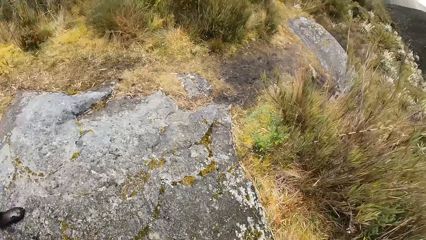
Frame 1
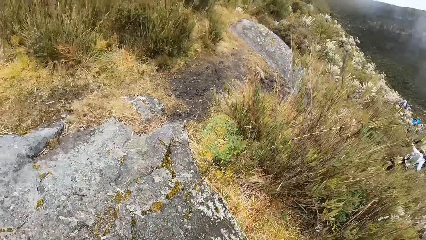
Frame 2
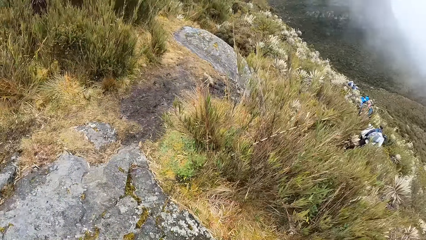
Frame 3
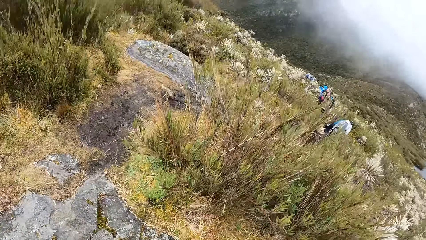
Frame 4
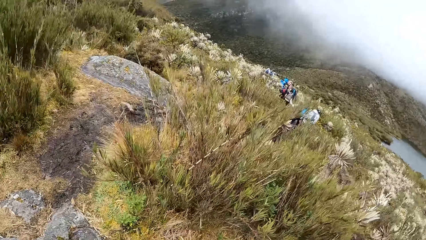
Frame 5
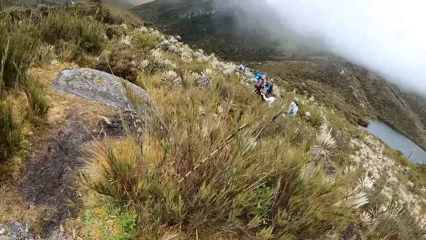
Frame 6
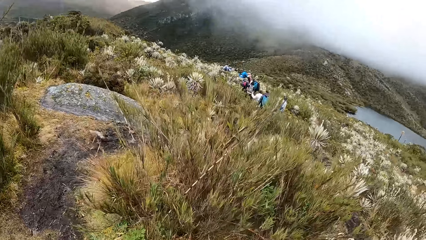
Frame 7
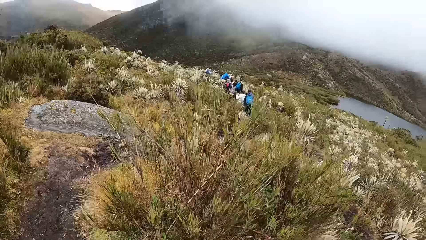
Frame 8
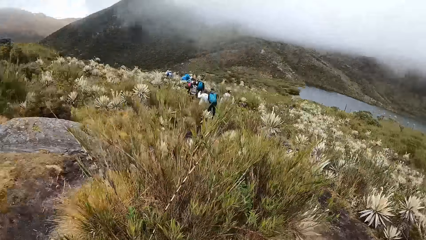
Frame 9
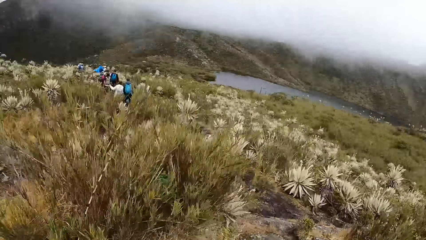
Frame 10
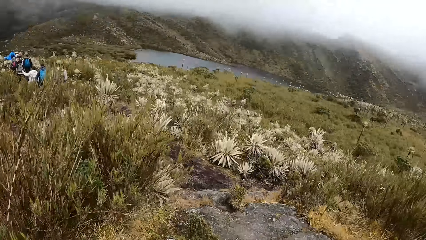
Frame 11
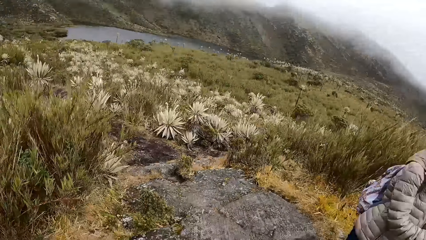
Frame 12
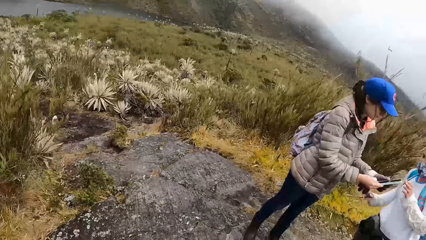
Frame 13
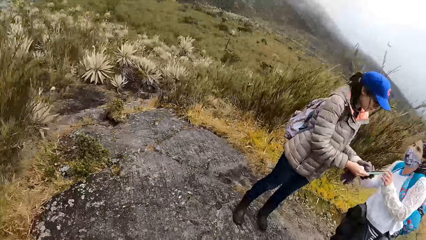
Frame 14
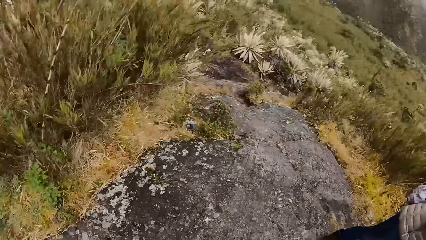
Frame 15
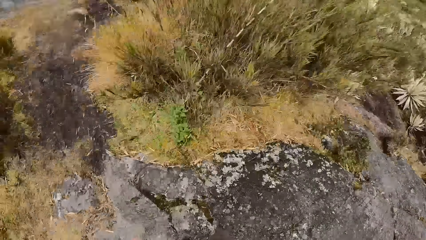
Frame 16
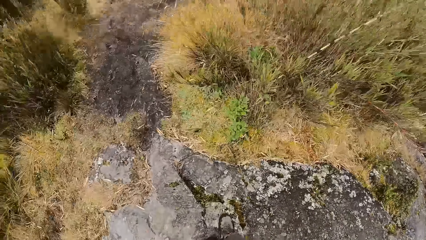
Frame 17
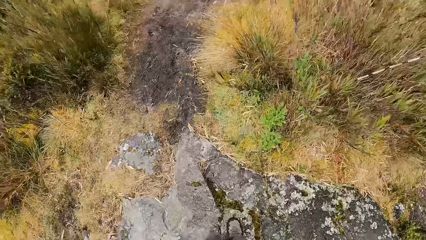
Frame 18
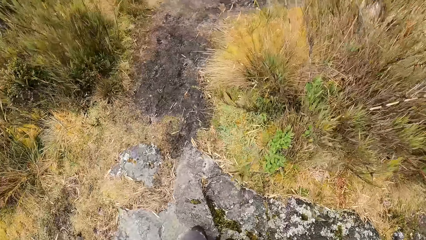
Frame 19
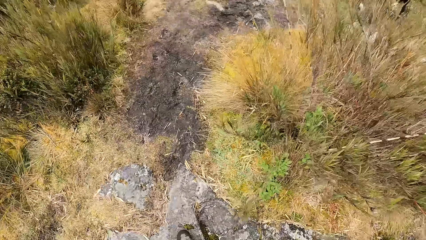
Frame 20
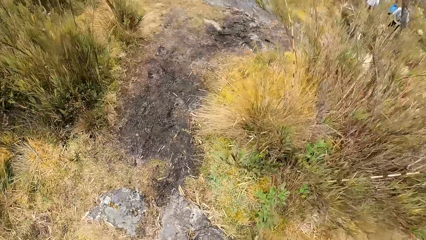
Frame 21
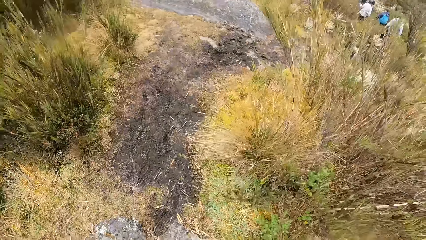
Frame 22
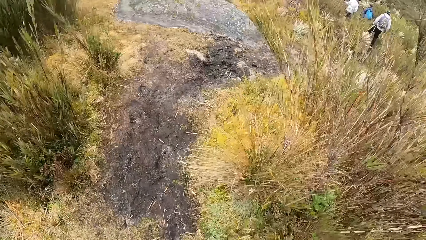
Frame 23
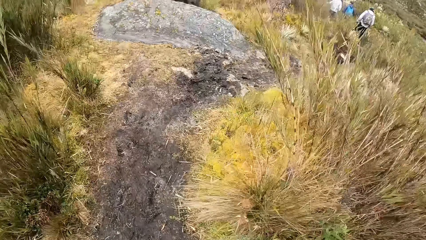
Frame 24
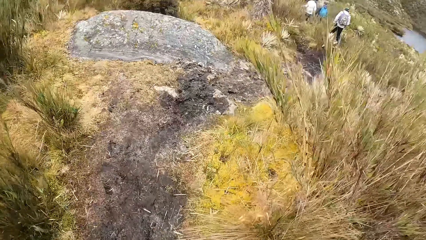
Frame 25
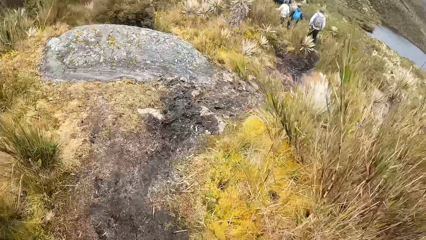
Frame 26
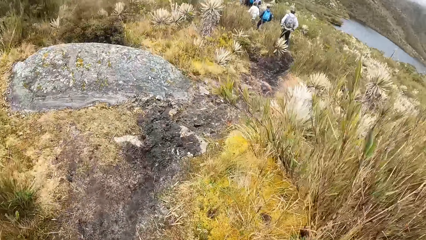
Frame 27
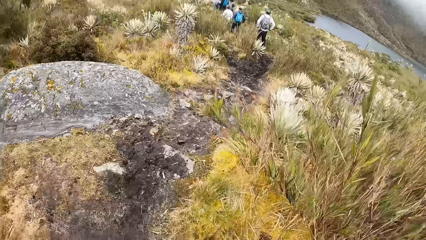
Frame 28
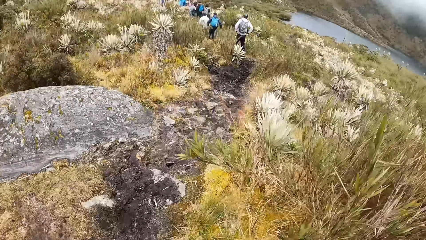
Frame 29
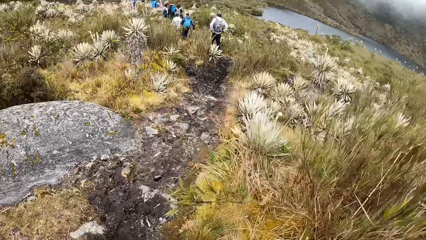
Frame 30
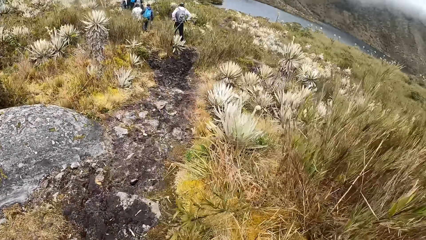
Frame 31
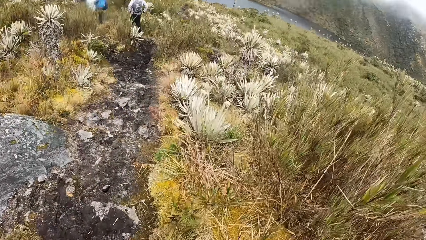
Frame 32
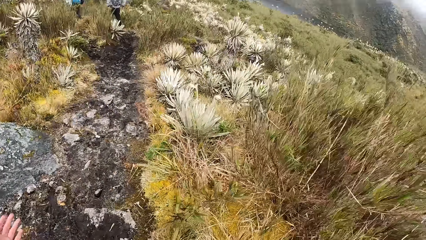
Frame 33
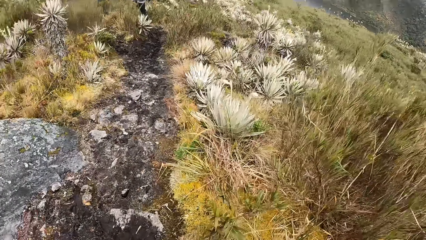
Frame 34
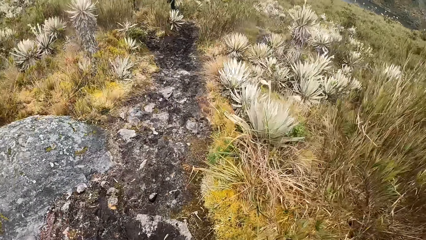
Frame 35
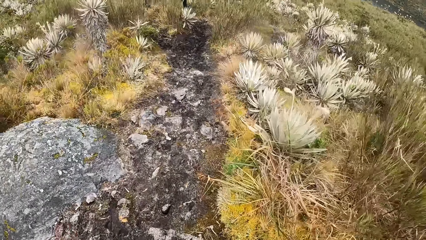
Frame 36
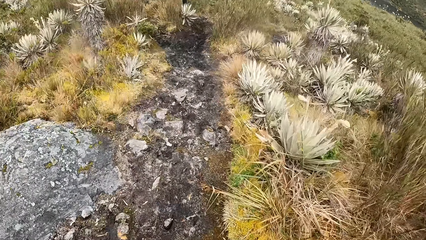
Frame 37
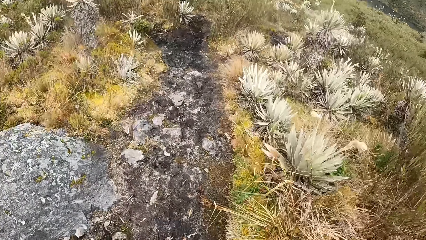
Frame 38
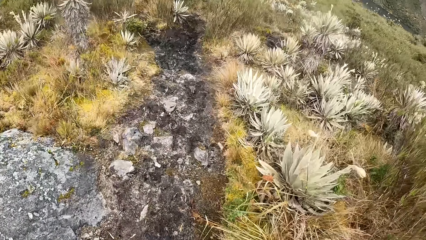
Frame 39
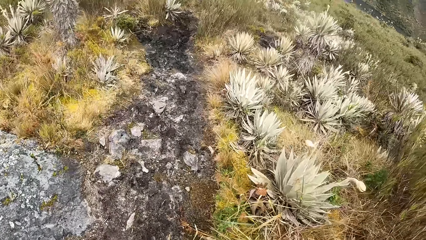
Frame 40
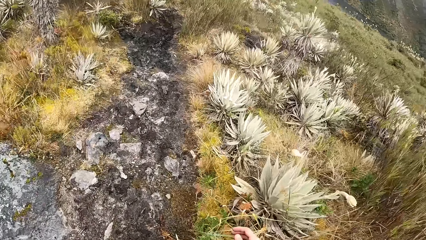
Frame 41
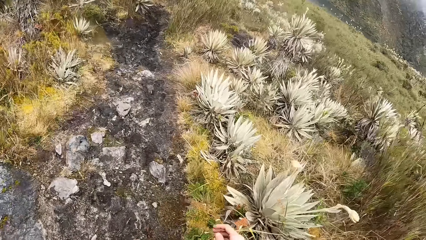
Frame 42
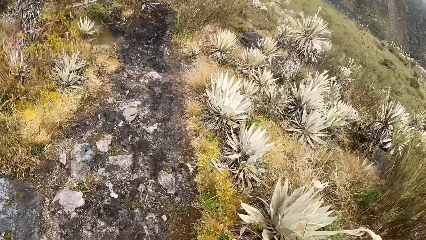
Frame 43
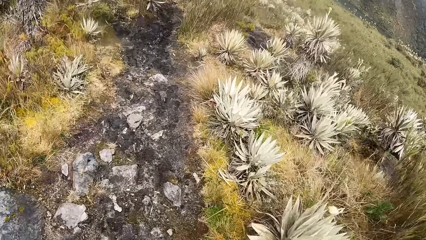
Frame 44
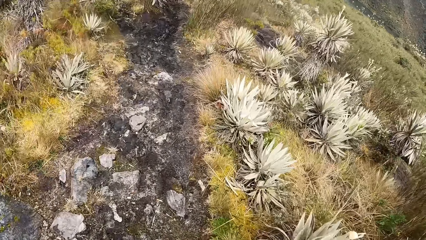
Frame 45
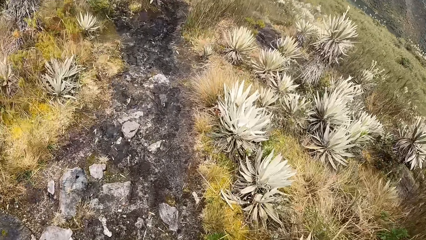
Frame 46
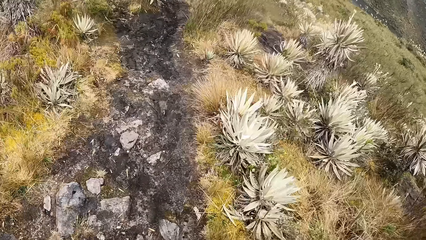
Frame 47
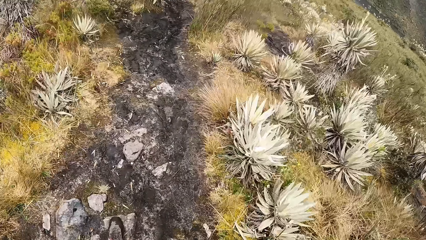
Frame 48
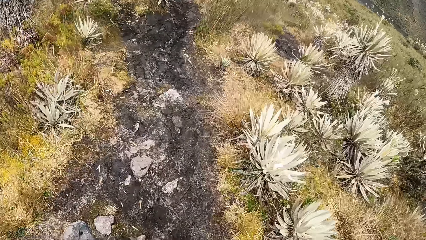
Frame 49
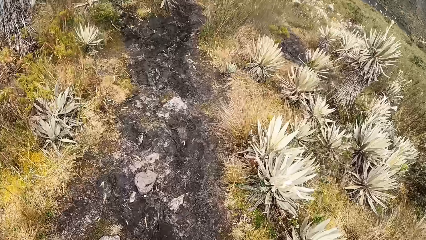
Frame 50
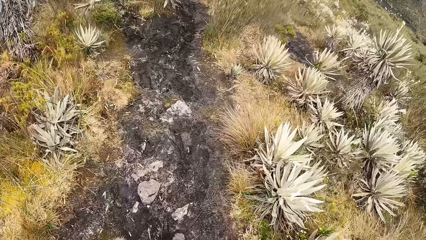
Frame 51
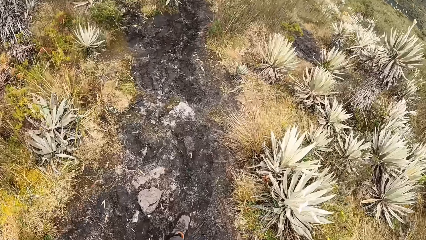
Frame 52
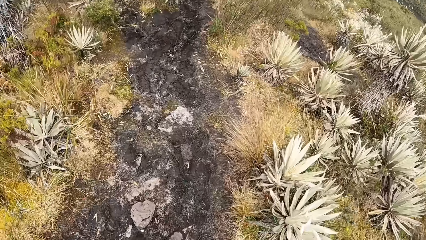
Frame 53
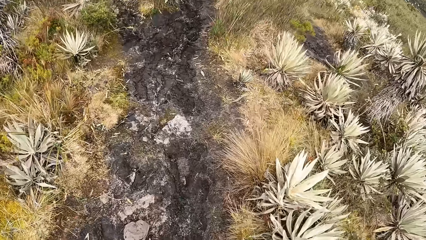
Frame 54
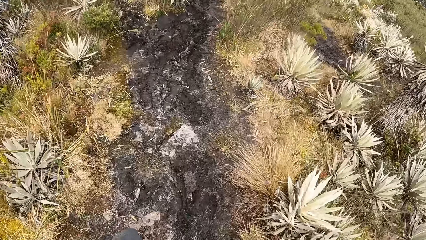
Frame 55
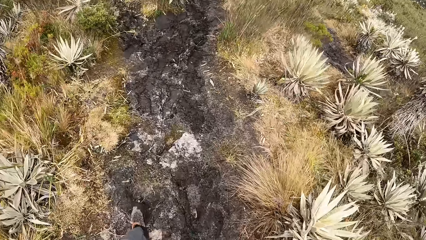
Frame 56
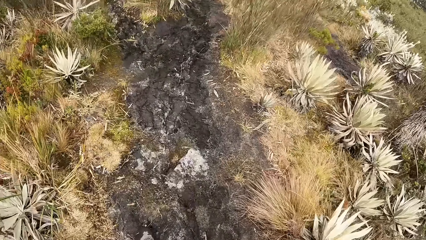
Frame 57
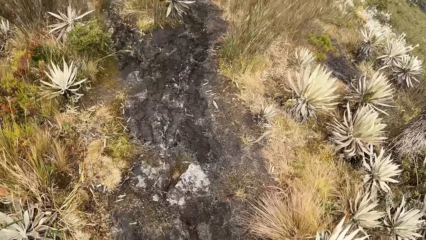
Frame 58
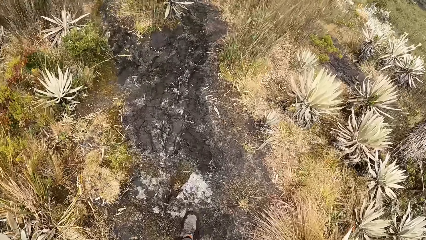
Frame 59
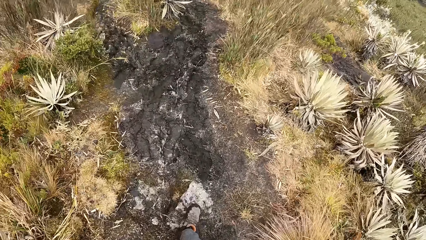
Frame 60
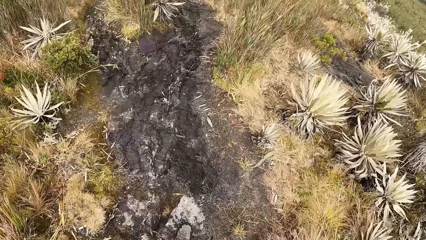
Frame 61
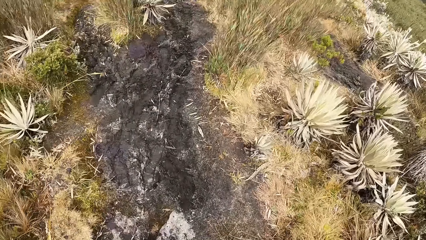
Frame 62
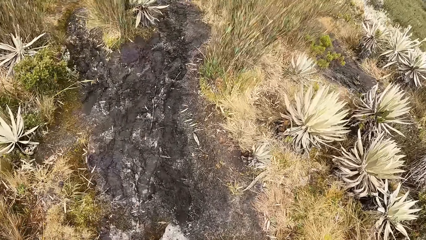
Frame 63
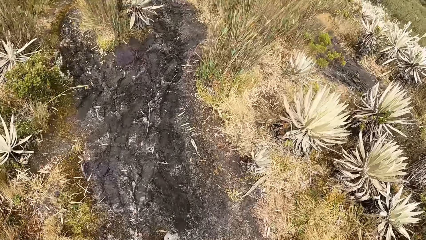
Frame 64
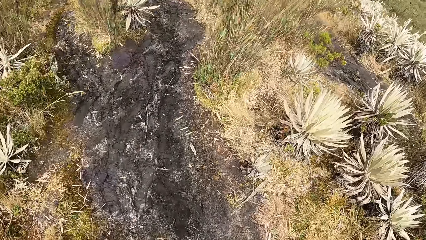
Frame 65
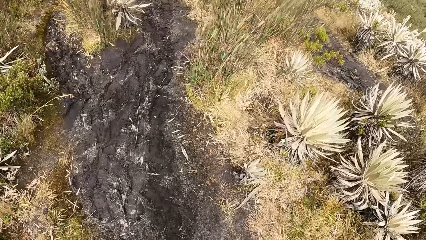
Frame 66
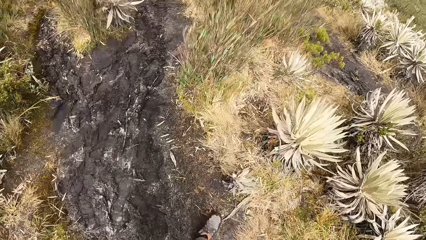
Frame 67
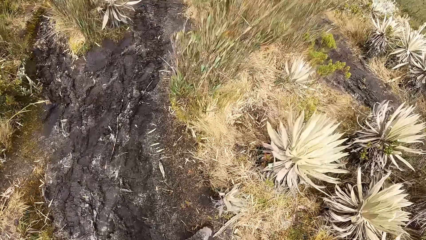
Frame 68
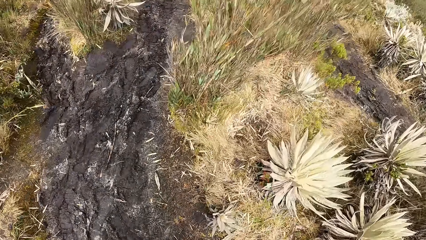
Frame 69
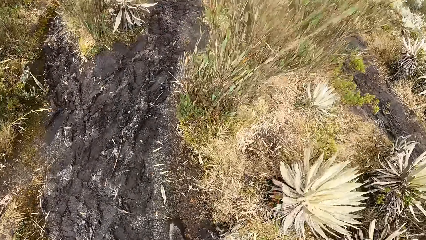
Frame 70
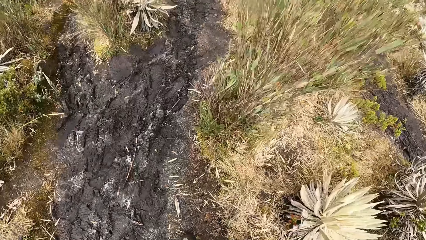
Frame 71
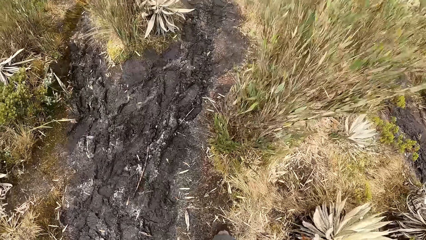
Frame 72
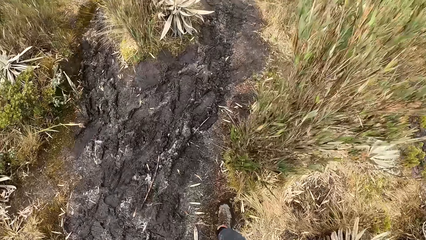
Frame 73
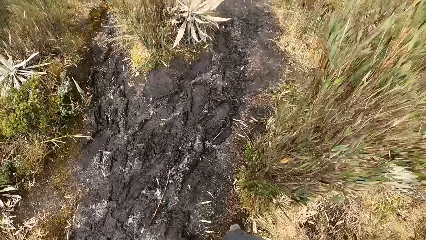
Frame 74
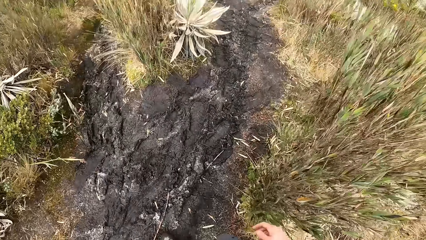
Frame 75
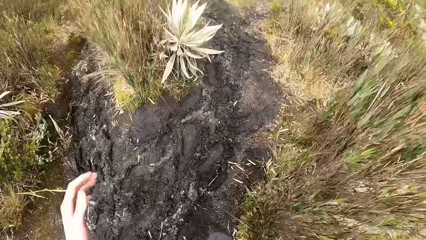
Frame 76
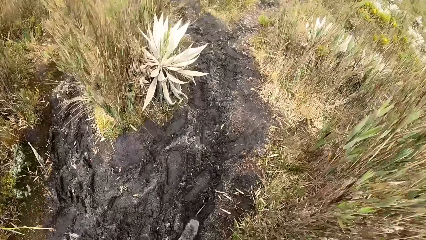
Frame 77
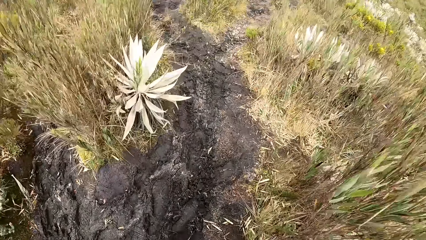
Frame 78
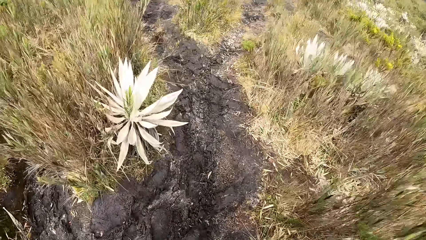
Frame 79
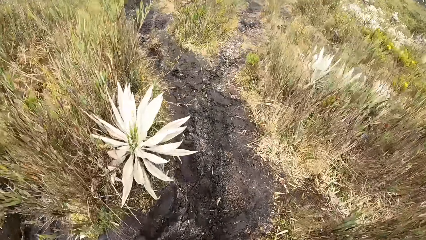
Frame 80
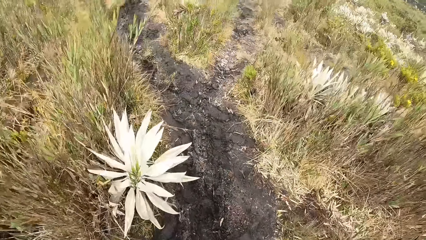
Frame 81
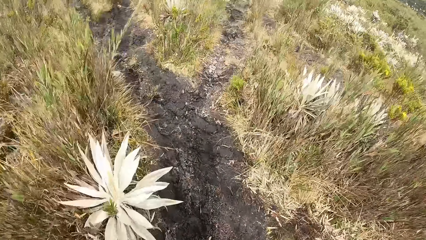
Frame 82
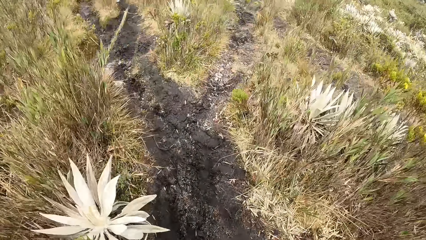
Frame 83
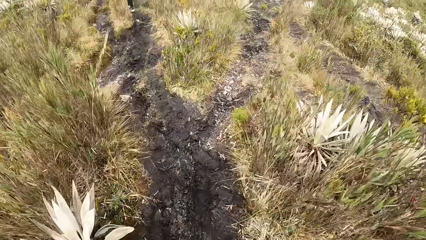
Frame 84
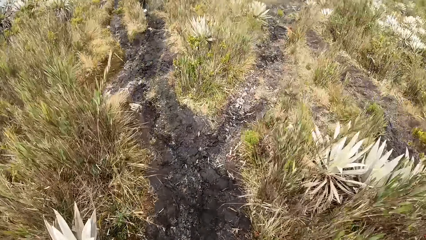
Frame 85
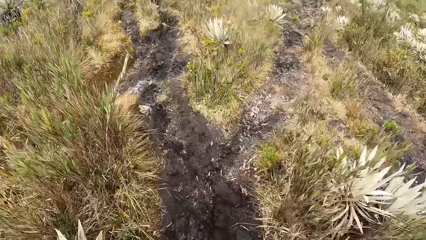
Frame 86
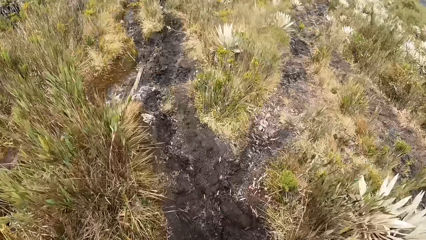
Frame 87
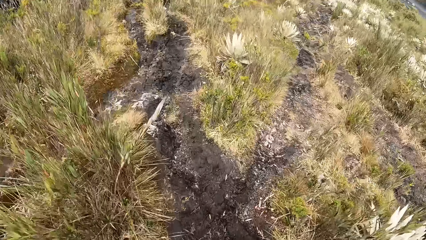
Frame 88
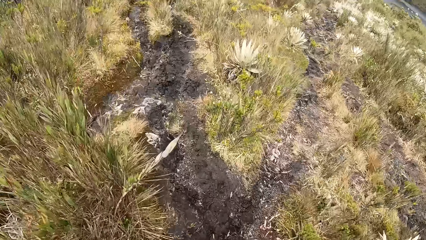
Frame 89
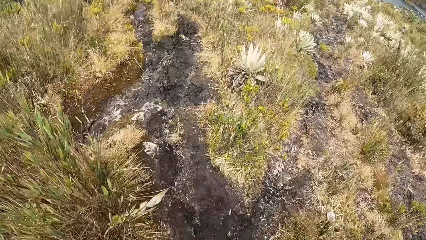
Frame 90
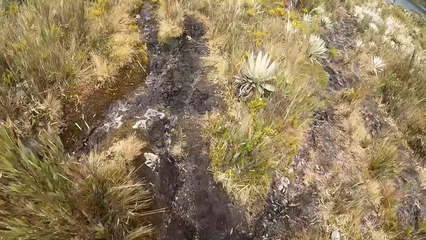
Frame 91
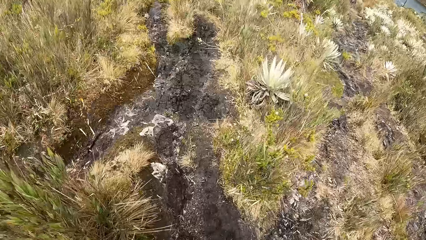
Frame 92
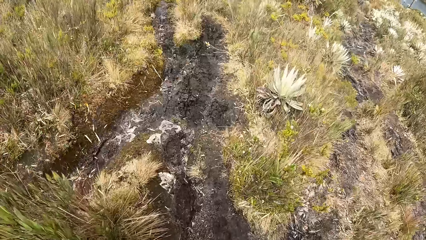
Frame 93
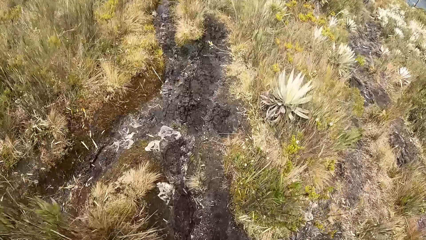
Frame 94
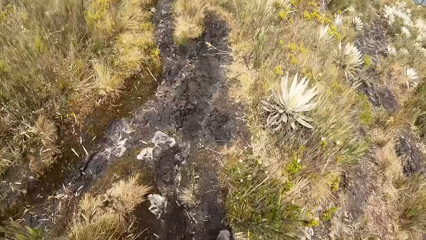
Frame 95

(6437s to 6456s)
The camera wearer walks. They walk down the hill.
